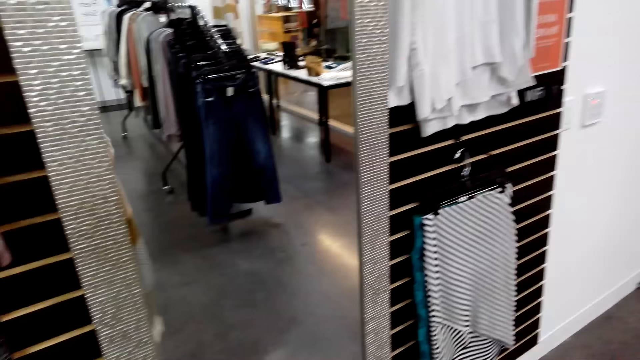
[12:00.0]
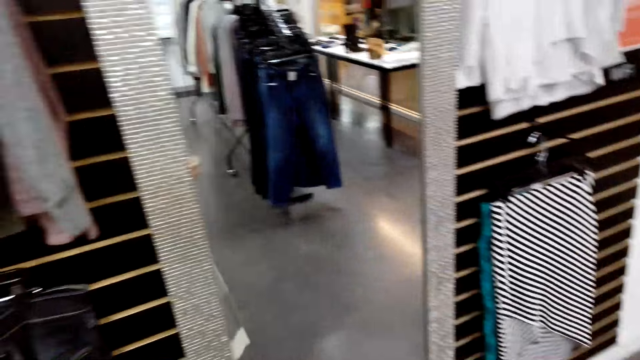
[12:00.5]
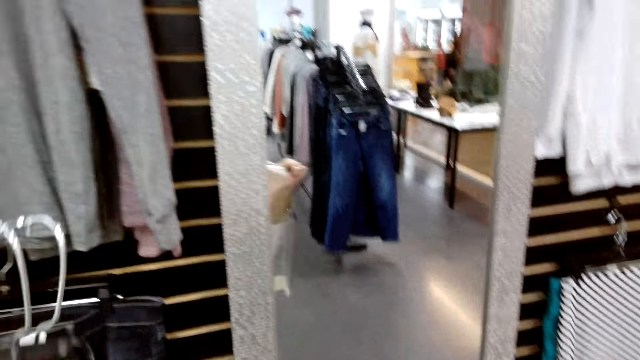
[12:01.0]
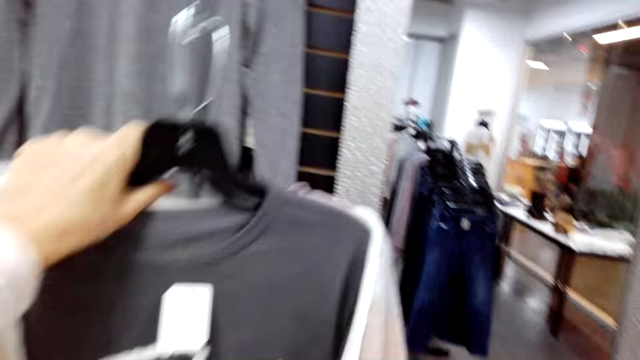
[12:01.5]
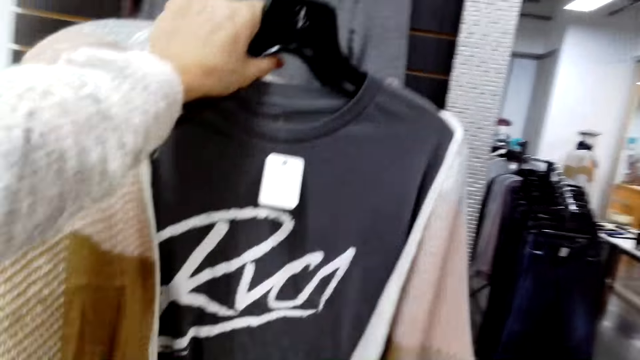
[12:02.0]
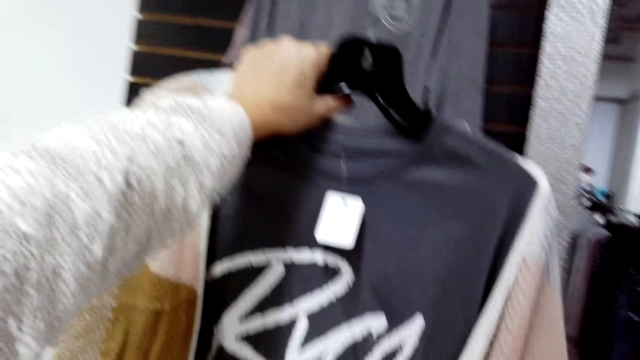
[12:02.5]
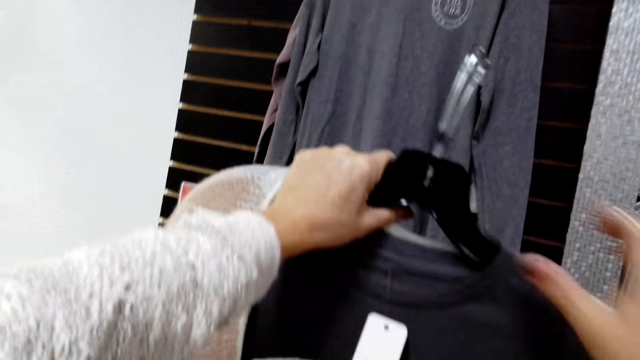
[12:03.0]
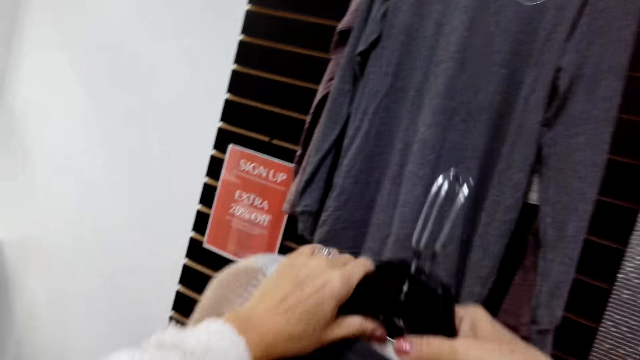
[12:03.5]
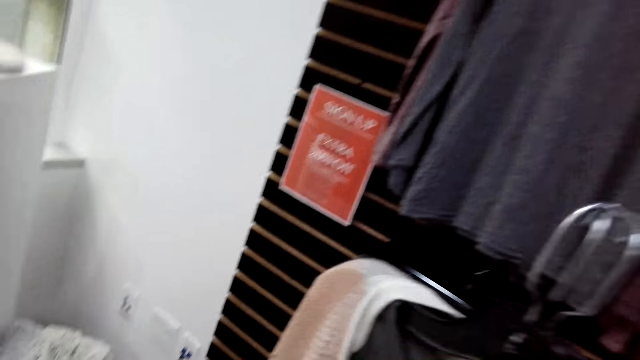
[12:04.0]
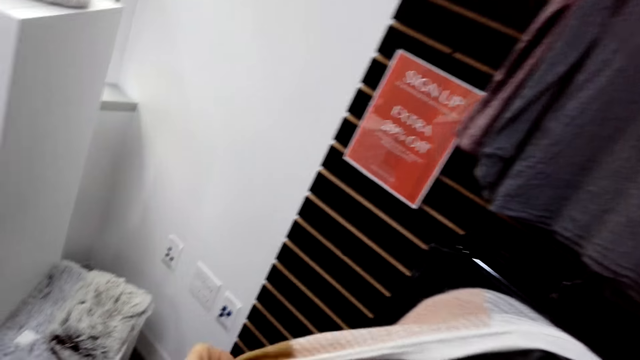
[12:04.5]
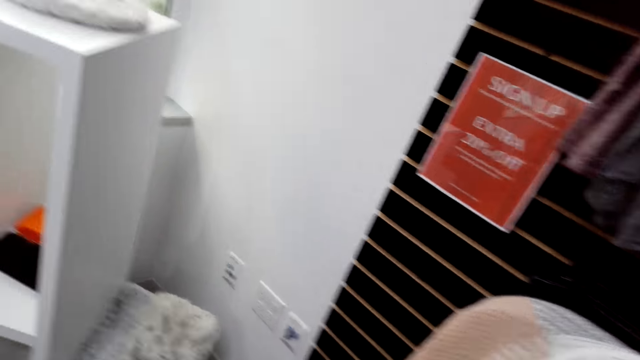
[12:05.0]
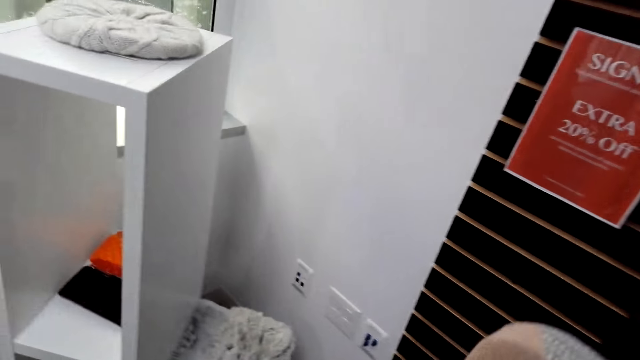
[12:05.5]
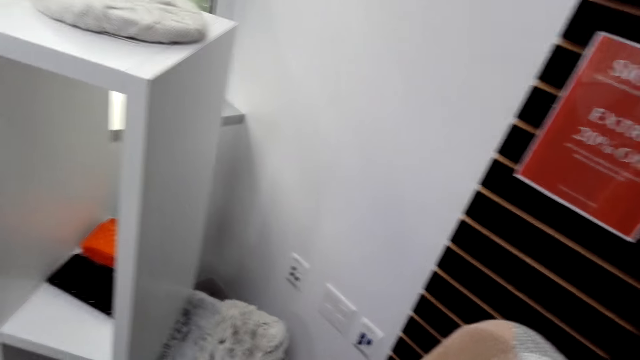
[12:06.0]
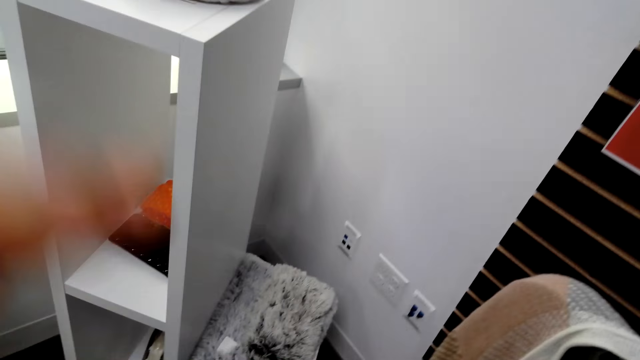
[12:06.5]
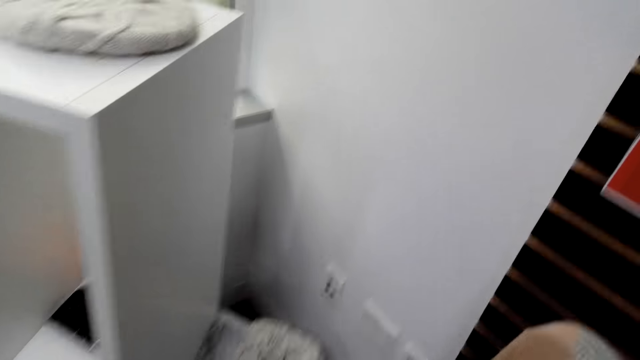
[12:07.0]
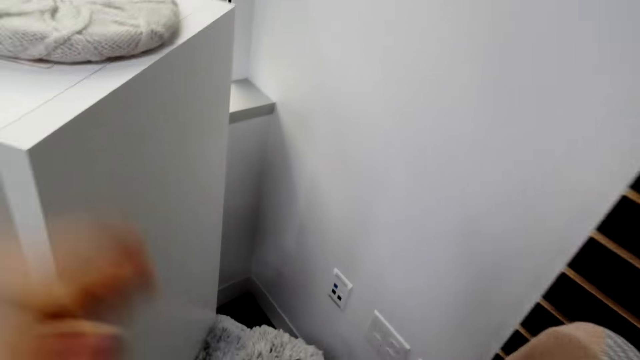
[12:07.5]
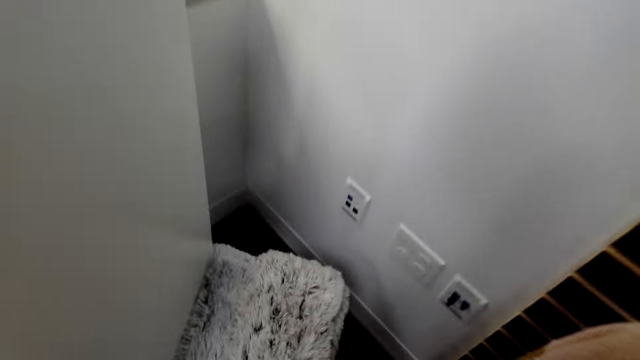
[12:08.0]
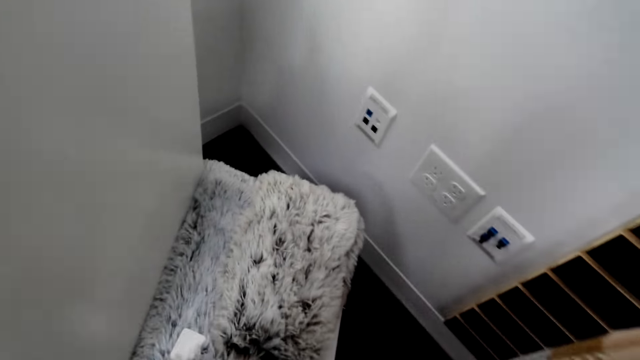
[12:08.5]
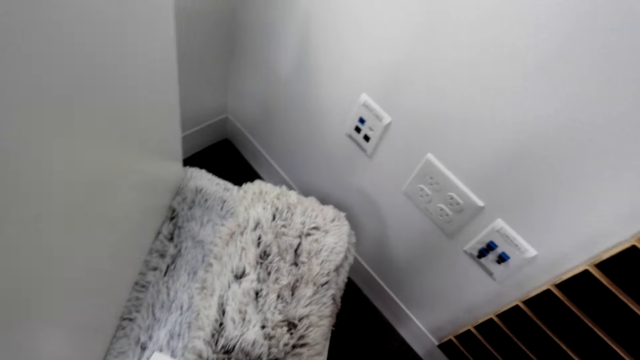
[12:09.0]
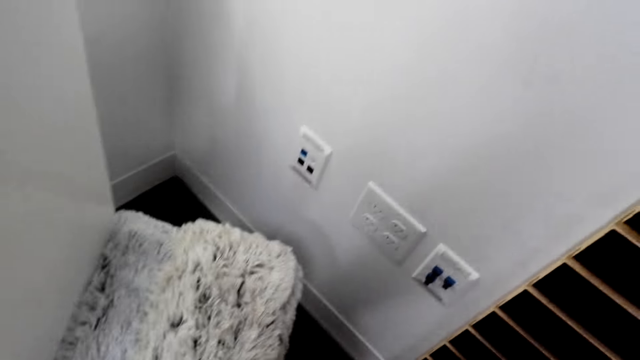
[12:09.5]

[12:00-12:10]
The camera wearer looks at the clothes. They look around.

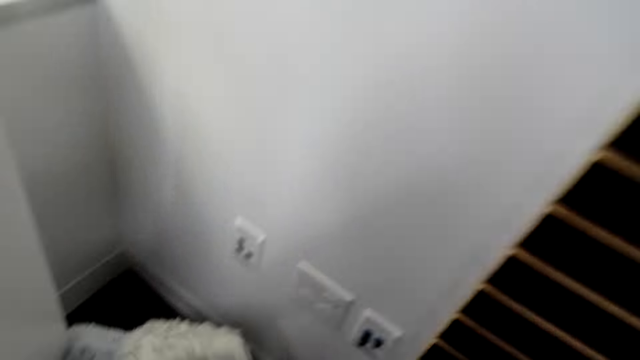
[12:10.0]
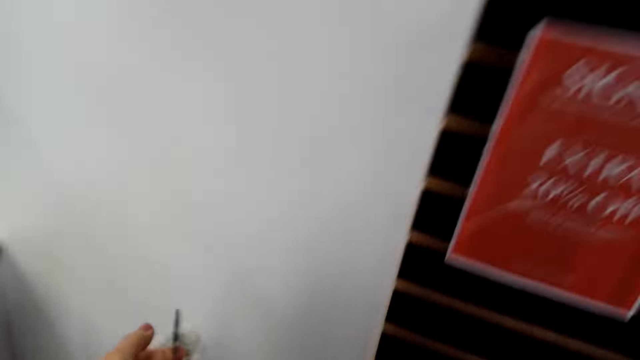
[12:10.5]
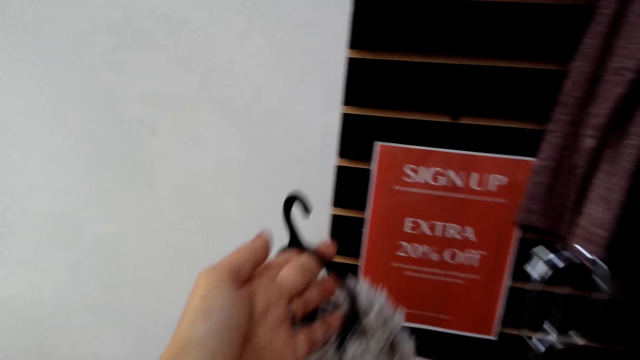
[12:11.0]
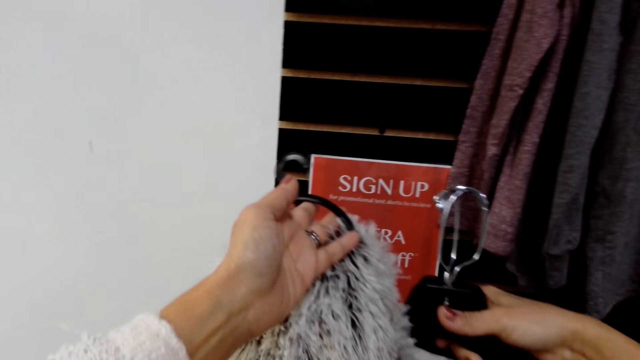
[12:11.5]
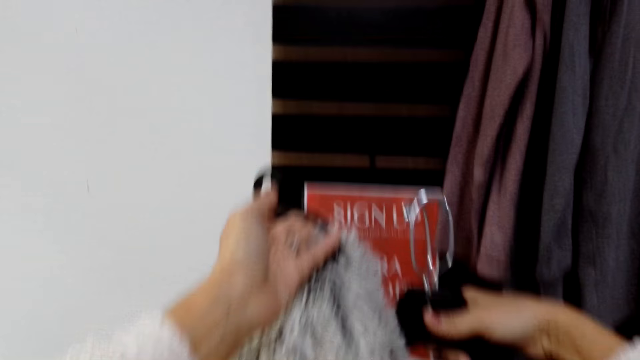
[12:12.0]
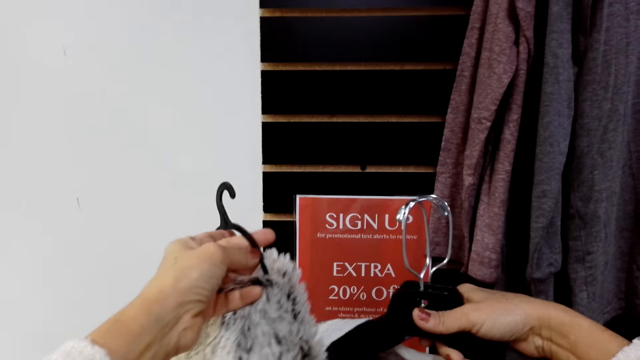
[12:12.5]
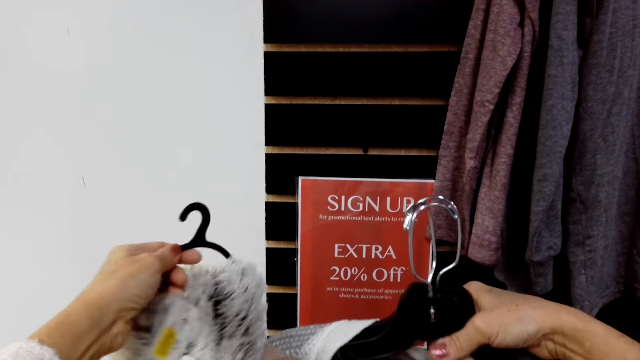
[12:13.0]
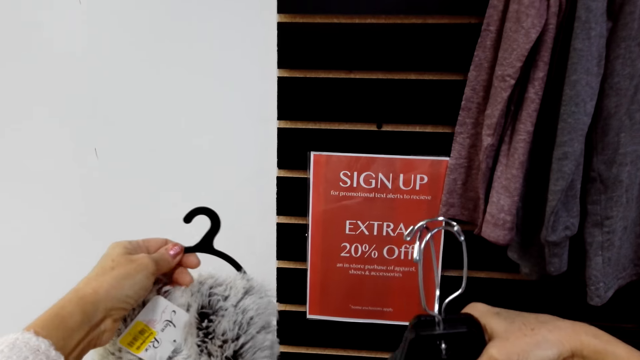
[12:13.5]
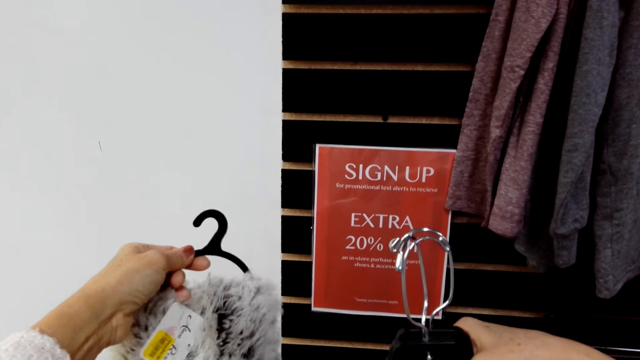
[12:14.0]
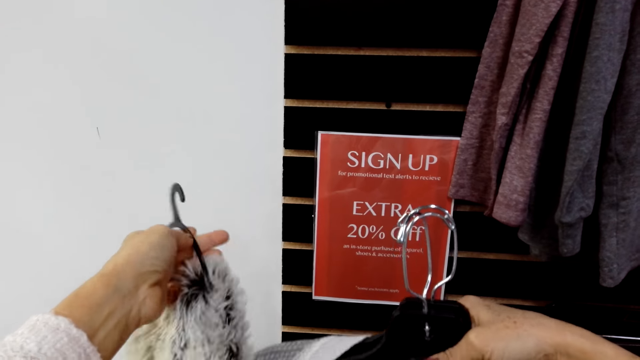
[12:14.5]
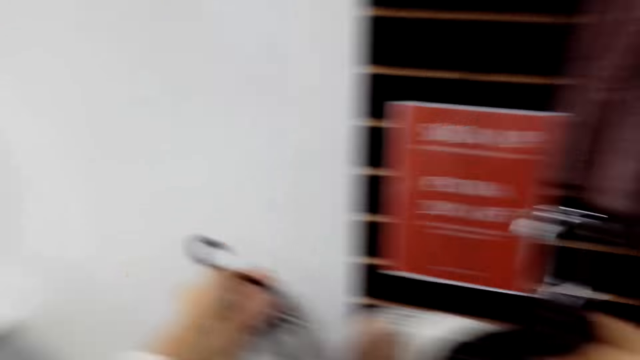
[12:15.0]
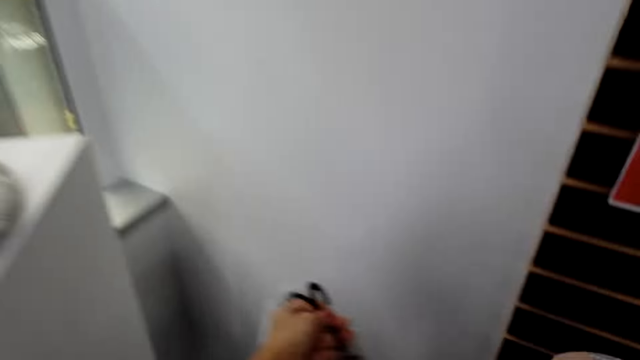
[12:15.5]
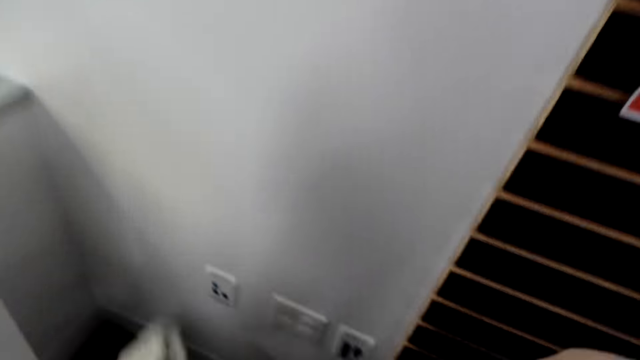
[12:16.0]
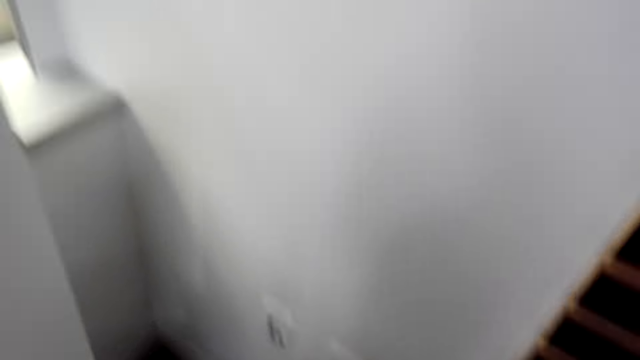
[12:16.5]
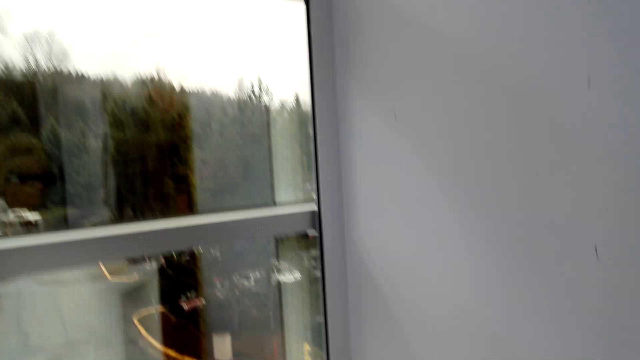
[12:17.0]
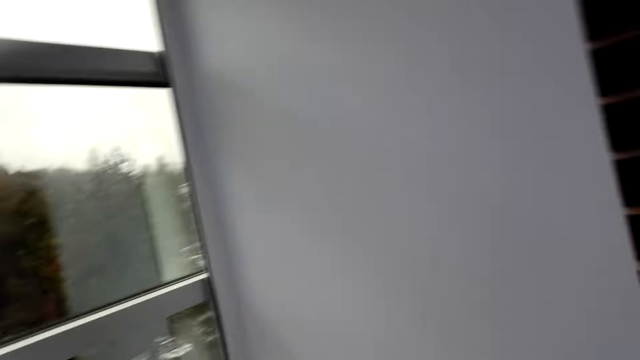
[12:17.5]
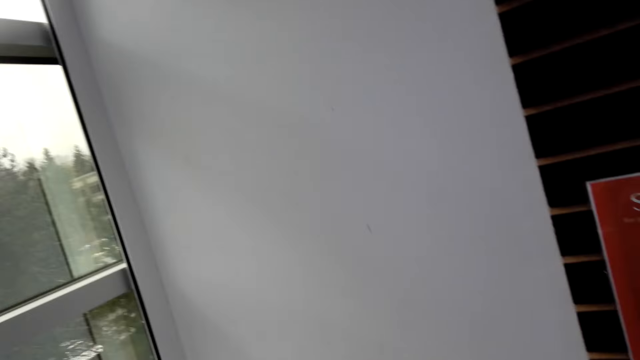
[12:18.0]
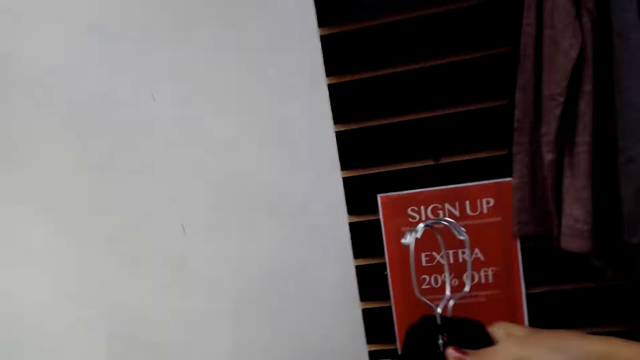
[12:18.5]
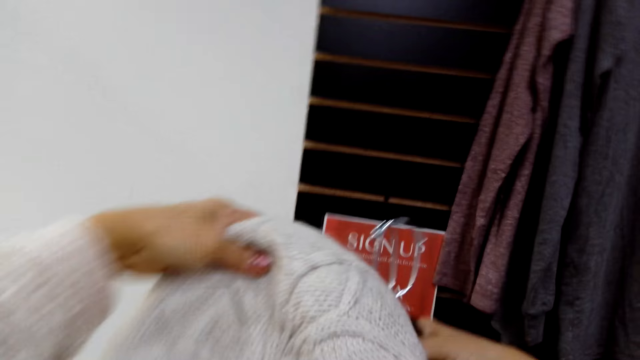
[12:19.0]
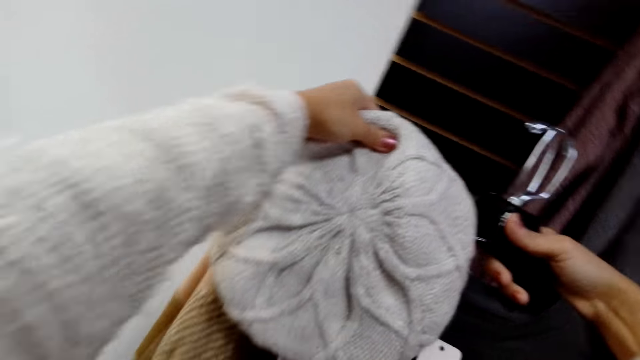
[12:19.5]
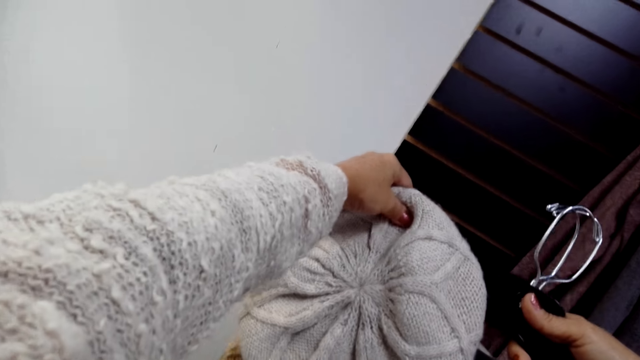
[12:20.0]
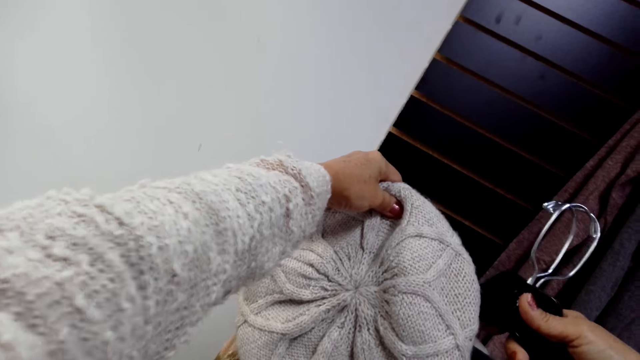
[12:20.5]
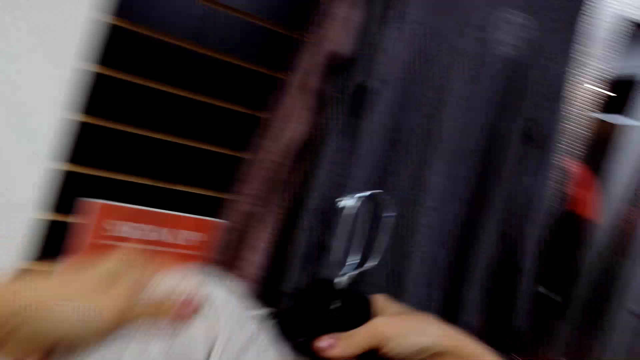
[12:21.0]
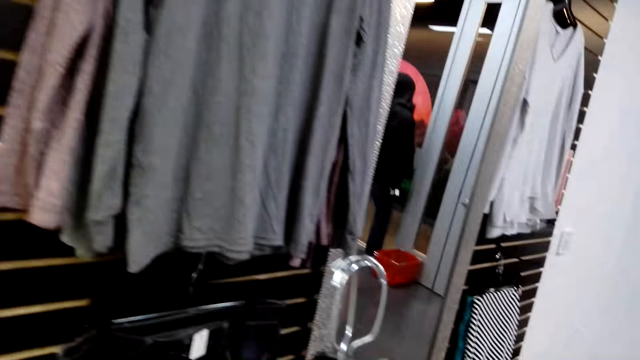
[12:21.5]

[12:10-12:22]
The camera wearer looks at the clothes. They look at the hat.
